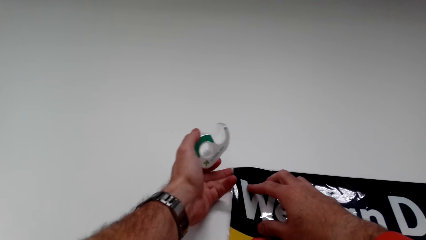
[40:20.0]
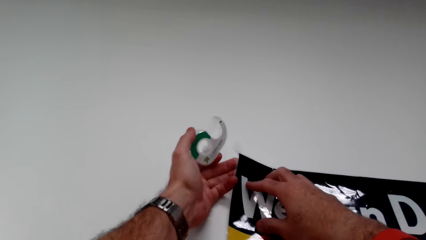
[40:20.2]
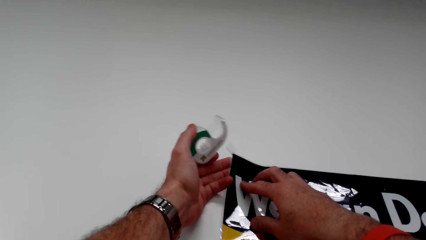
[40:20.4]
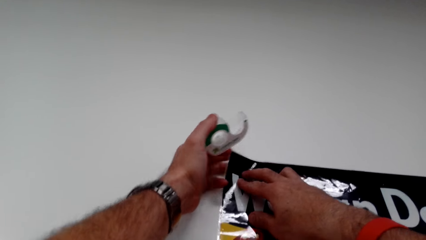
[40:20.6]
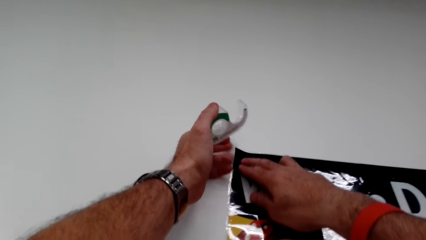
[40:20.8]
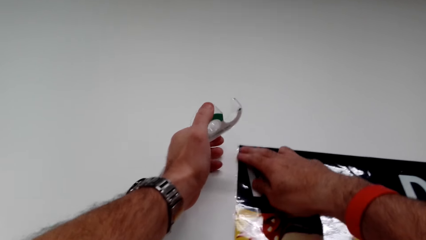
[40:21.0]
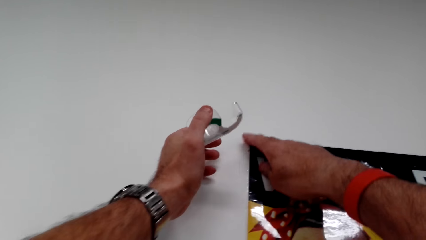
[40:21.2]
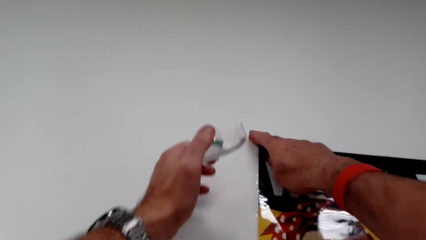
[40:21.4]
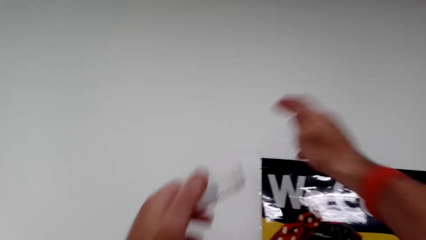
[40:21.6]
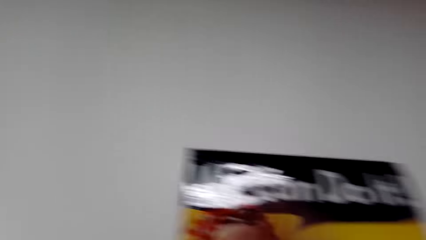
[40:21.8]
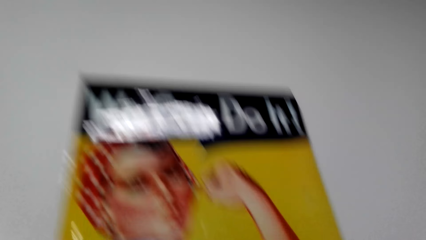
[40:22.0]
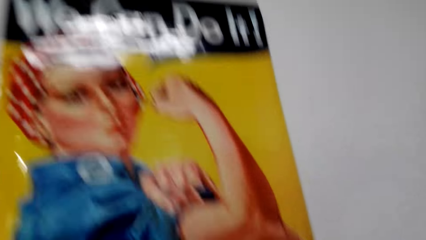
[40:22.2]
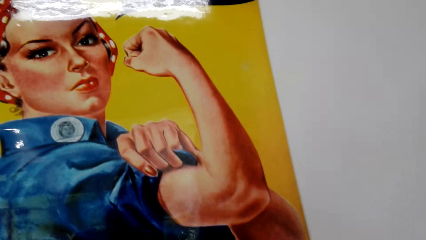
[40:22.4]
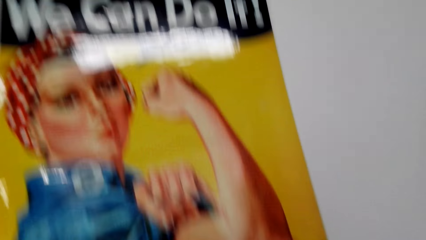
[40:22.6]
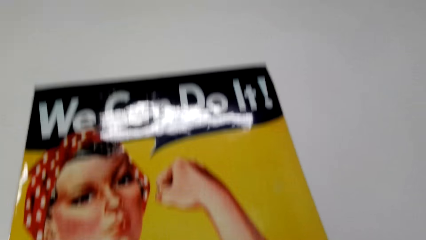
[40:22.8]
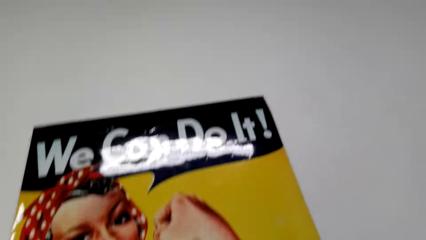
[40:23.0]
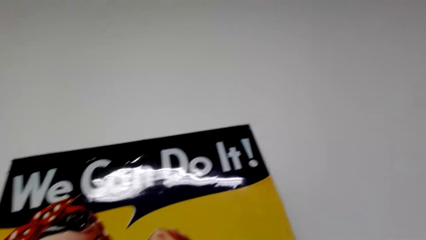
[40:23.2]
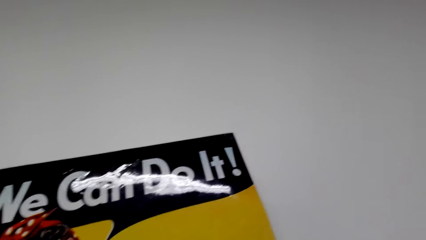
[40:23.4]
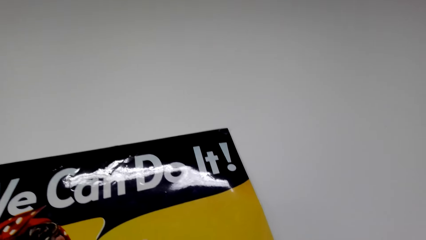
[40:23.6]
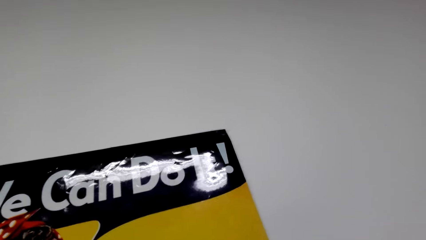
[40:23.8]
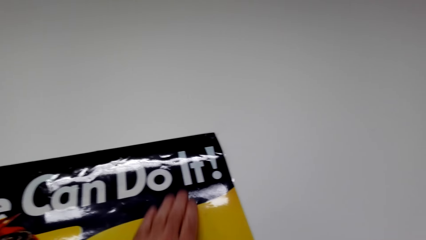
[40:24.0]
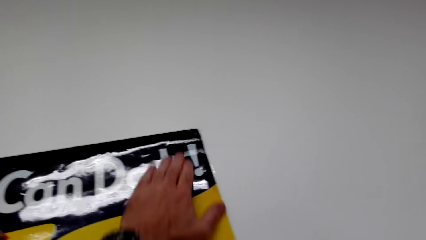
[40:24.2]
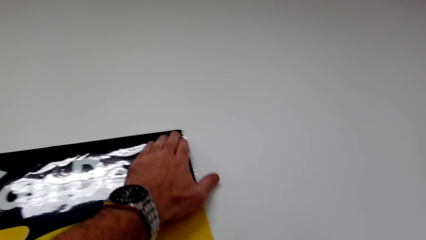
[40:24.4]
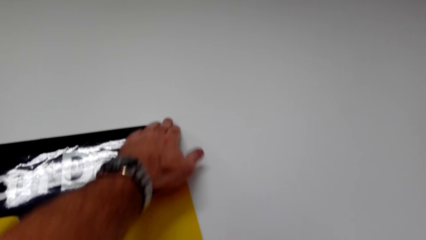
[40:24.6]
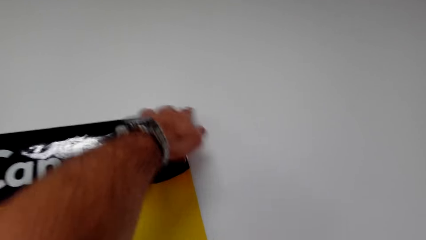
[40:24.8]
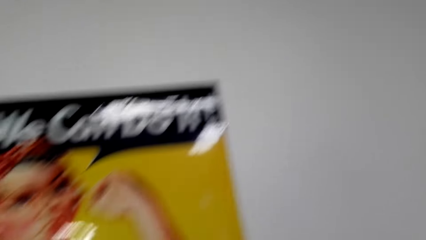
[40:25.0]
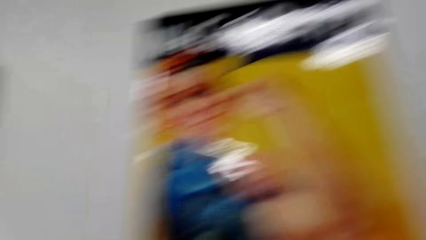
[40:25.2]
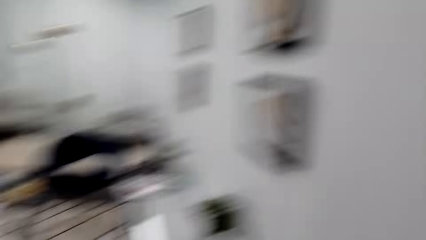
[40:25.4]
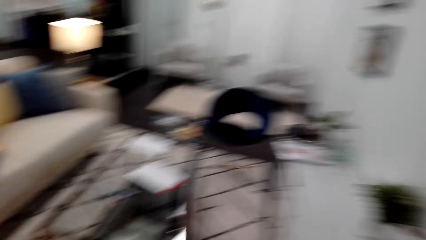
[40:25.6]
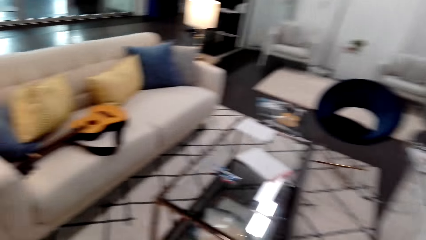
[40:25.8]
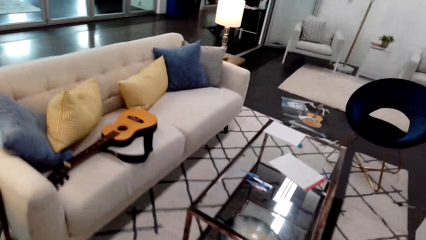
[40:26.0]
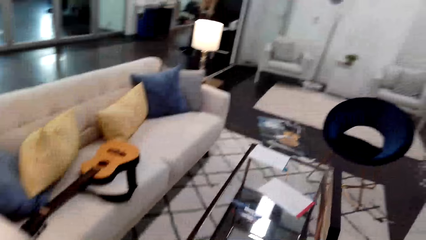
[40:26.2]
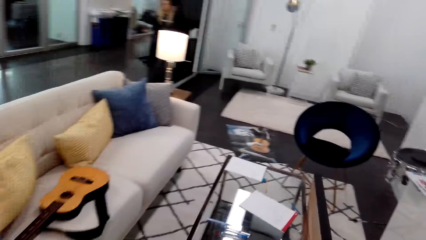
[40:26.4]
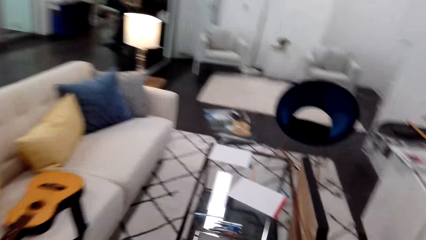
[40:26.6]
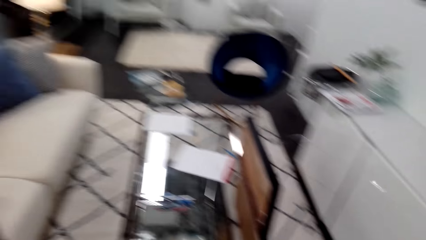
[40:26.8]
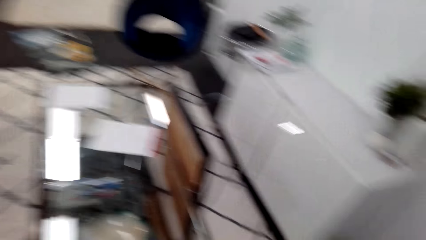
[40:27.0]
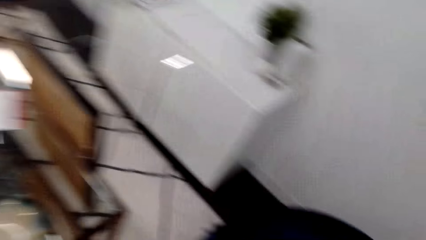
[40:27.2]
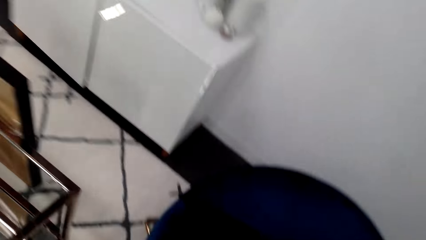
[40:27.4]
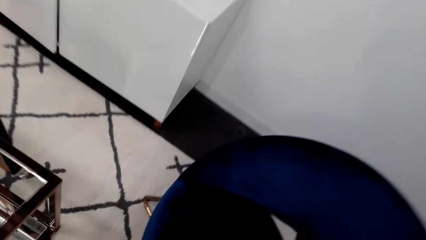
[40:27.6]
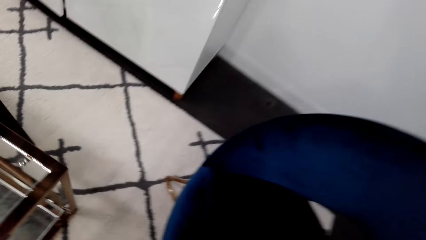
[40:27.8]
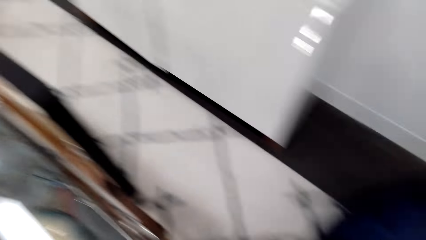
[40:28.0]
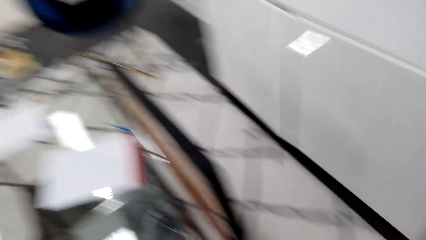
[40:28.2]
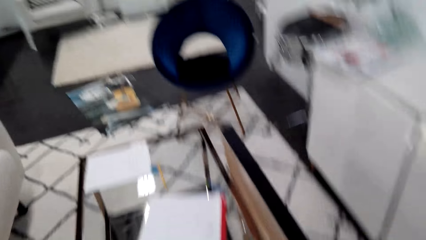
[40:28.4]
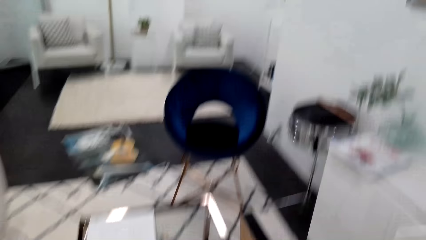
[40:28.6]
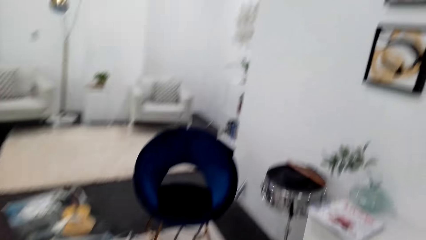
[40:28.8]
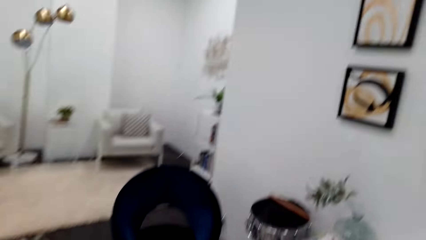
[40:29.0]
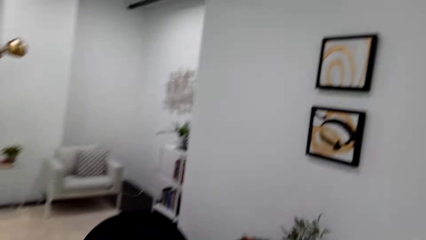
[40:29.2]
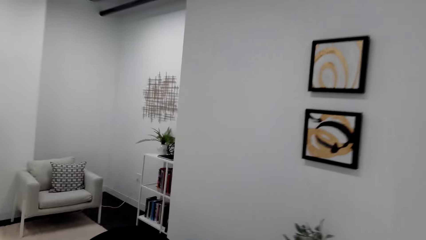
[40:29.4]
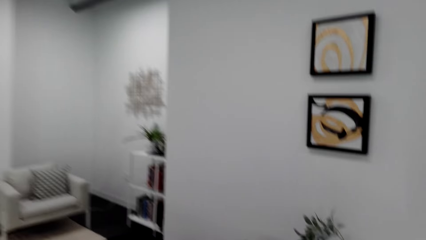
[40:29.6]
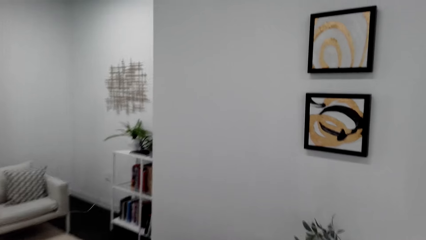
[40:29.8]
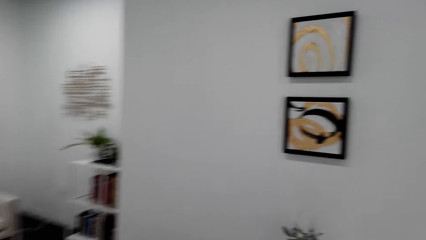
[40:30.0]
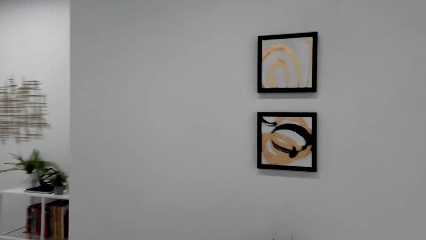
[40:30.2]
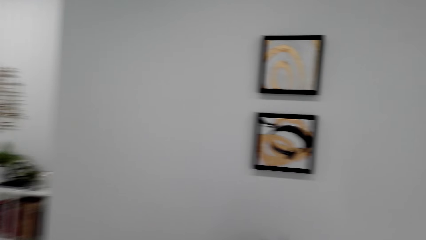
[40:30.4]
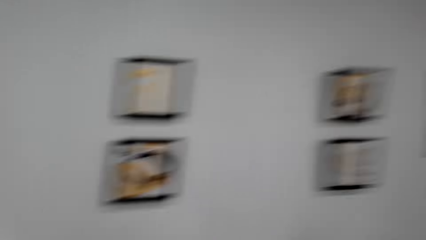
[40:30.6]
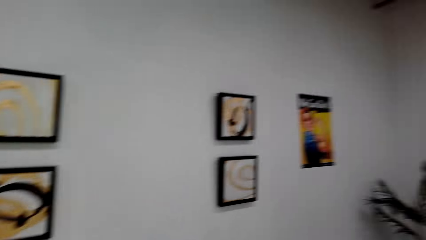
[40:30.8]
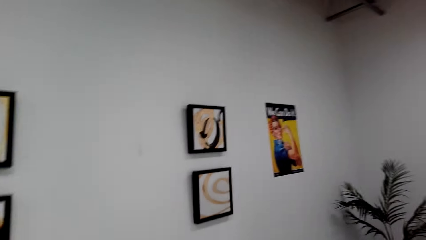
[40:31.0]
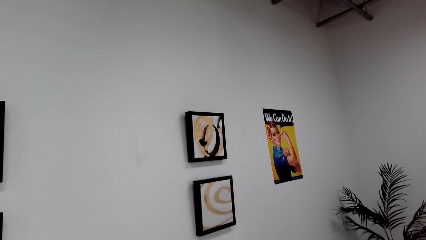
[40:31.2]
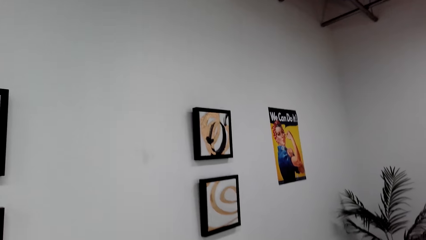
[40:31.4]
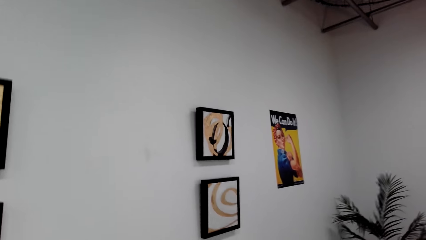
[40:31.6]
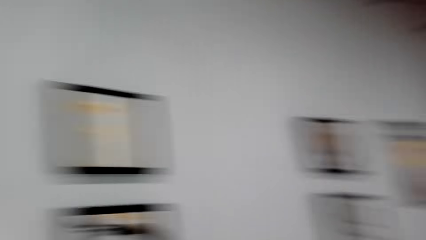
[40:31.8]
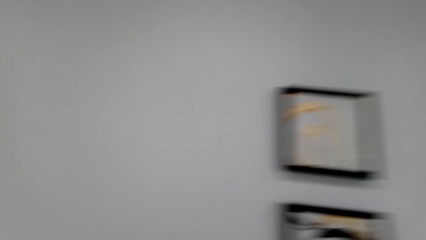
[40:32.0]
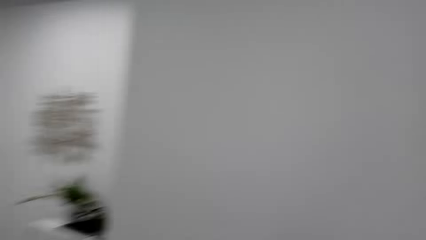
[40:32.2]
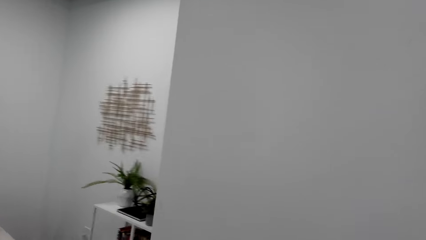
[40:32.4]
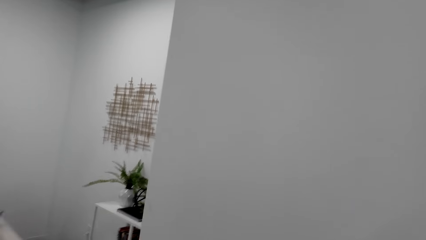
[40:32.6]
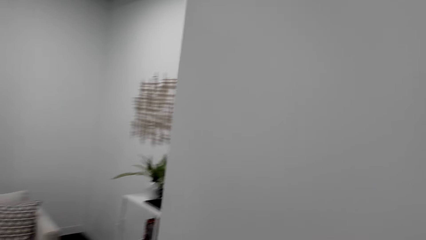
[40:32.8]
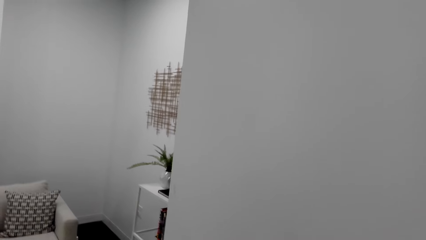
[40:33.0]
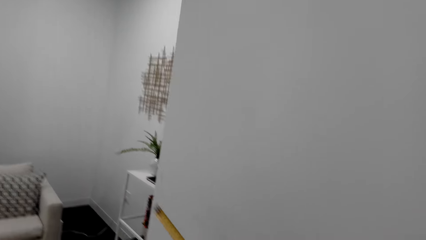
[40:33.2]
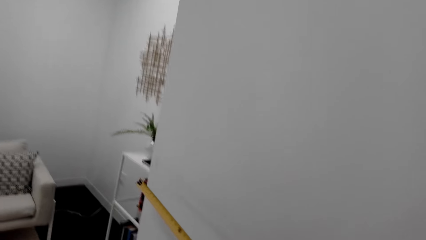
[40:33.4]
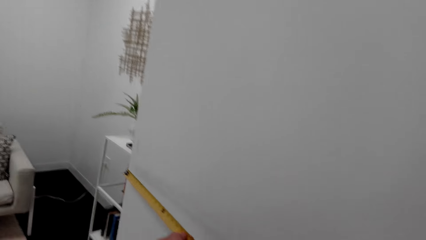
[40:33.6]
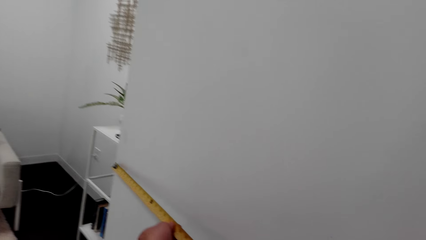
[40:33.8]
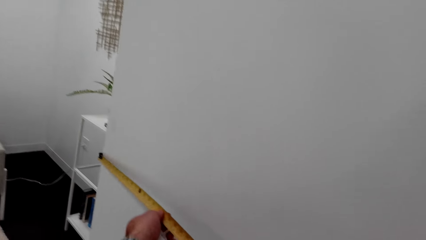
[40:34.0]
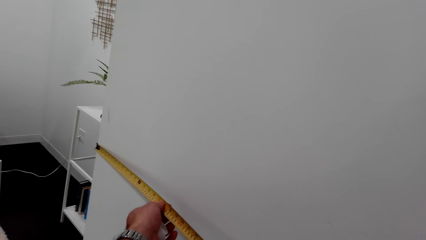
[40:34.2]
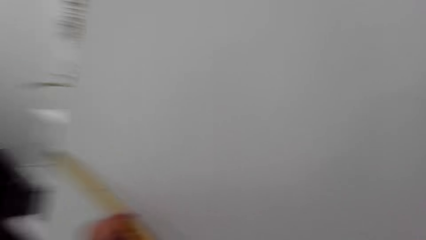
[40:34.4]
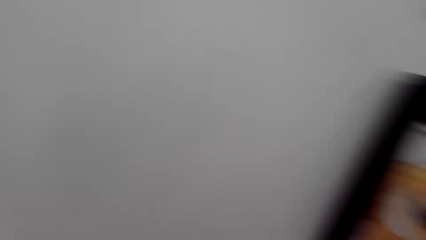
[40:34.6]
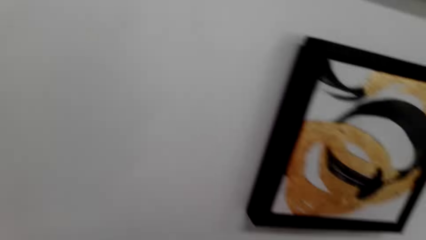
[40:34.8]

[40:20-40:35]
The camera wearer removes the sellotape from the wall. He hangs the art paint on the wall with the sellotape. He looks at the art paint. He touches the art paint with his left hand. He looks around. He walks in the room. He measures the wall with a tape measure.
